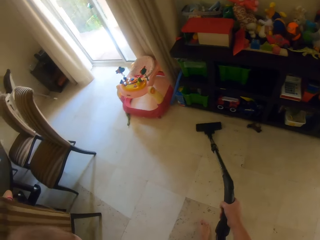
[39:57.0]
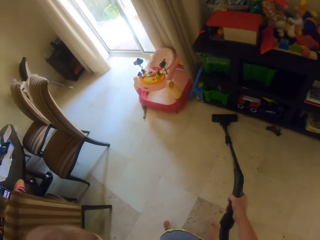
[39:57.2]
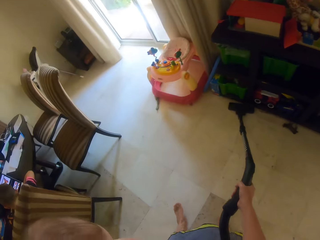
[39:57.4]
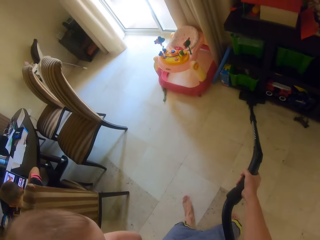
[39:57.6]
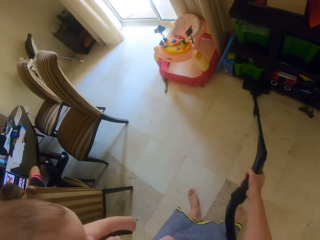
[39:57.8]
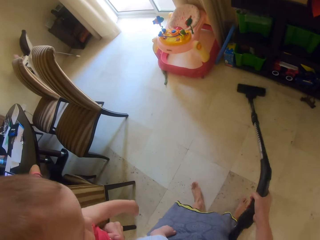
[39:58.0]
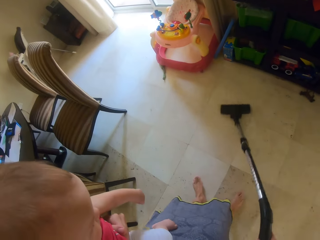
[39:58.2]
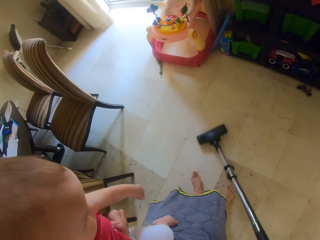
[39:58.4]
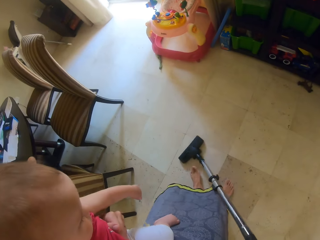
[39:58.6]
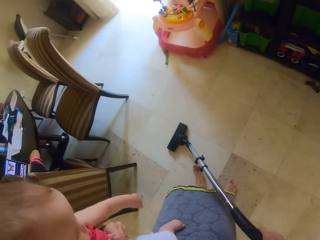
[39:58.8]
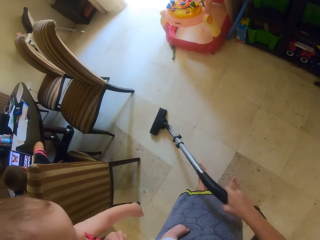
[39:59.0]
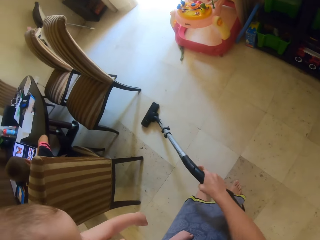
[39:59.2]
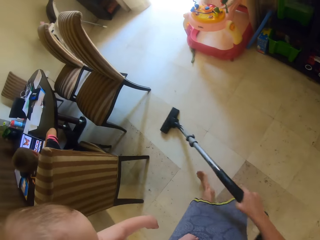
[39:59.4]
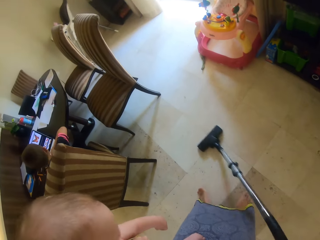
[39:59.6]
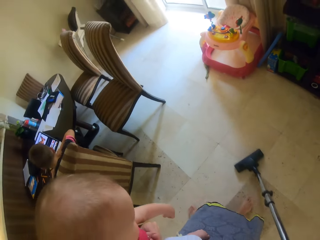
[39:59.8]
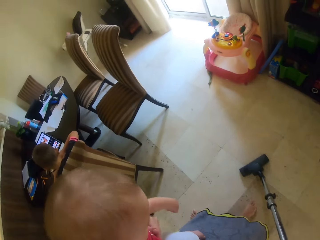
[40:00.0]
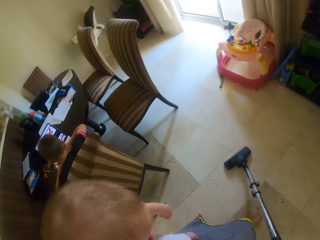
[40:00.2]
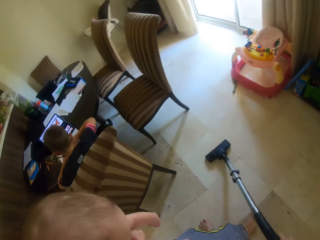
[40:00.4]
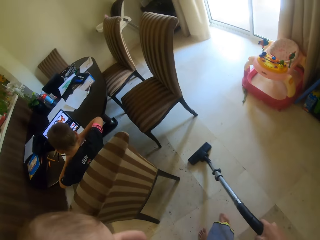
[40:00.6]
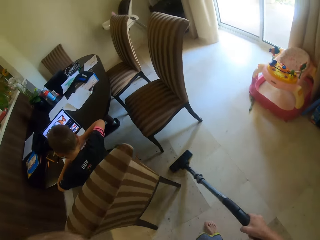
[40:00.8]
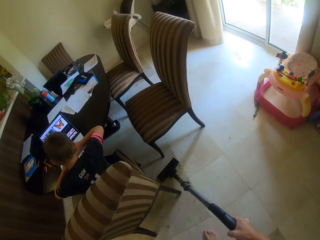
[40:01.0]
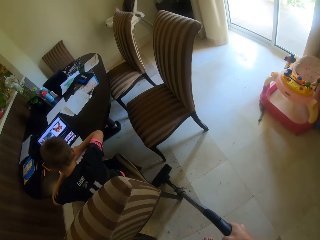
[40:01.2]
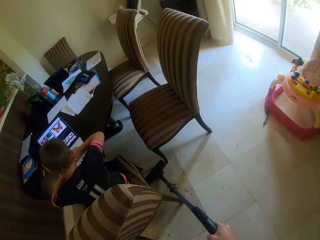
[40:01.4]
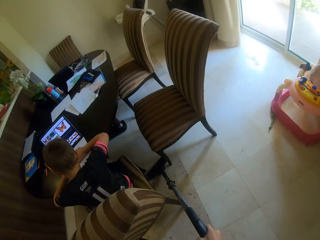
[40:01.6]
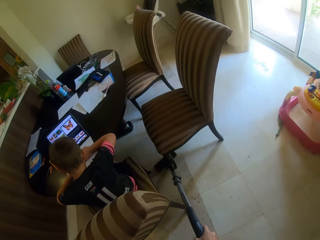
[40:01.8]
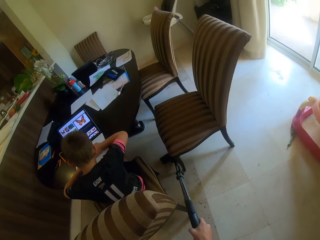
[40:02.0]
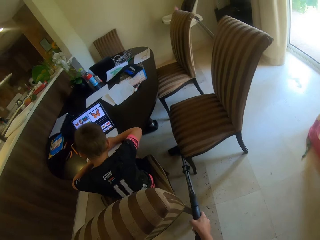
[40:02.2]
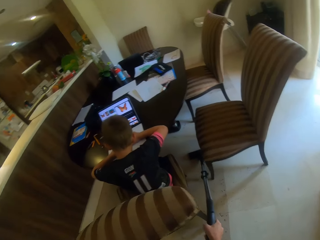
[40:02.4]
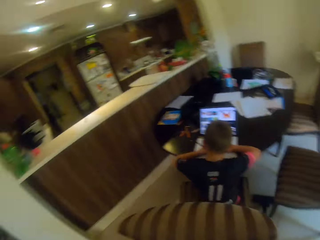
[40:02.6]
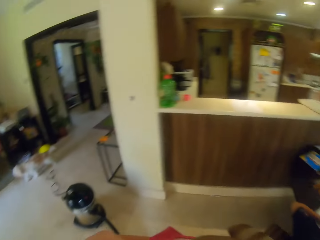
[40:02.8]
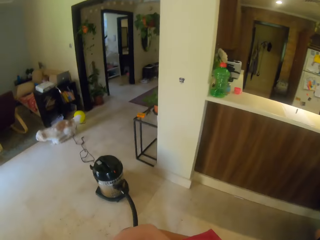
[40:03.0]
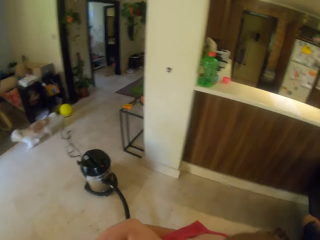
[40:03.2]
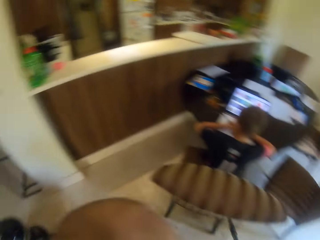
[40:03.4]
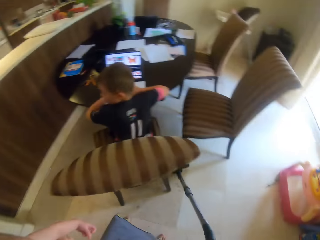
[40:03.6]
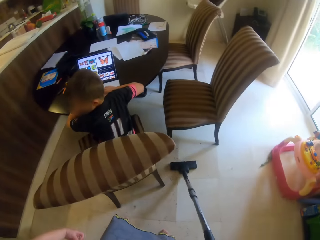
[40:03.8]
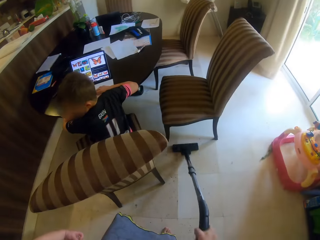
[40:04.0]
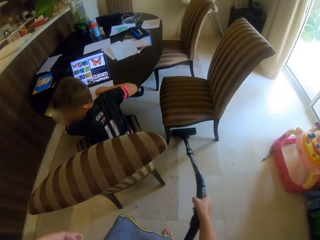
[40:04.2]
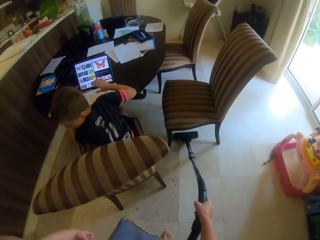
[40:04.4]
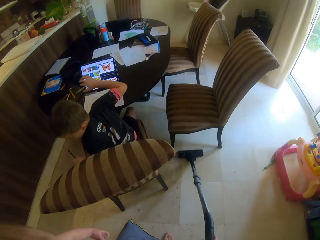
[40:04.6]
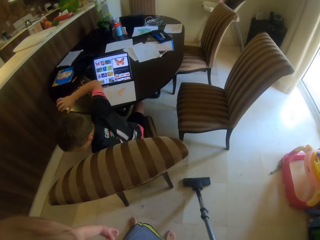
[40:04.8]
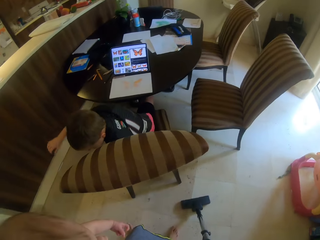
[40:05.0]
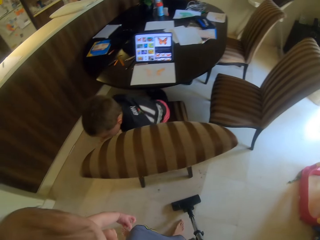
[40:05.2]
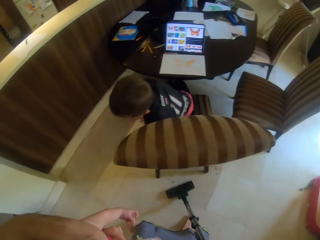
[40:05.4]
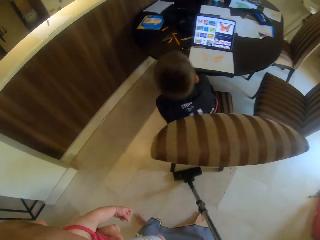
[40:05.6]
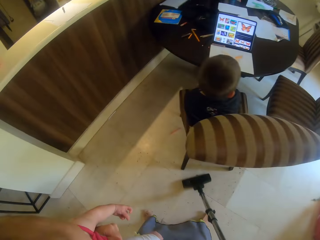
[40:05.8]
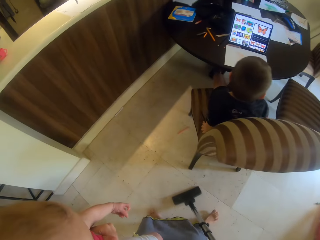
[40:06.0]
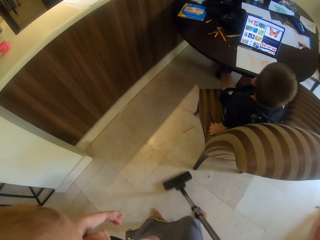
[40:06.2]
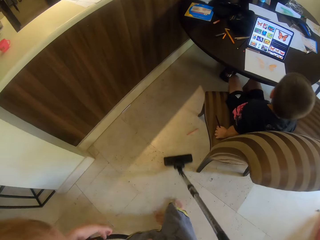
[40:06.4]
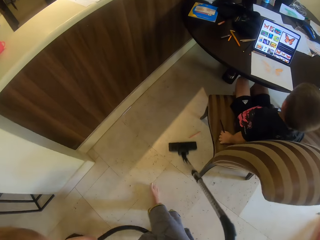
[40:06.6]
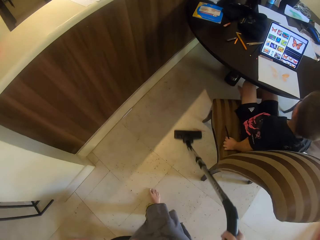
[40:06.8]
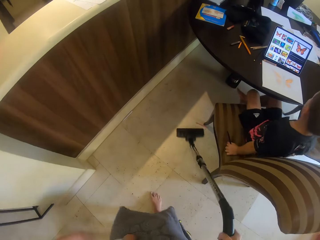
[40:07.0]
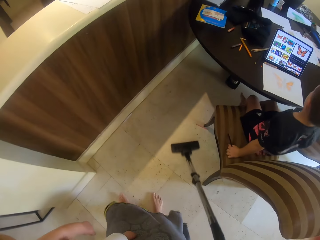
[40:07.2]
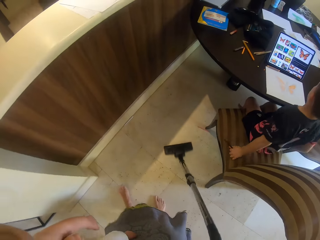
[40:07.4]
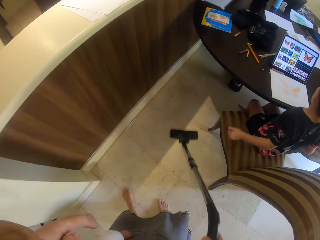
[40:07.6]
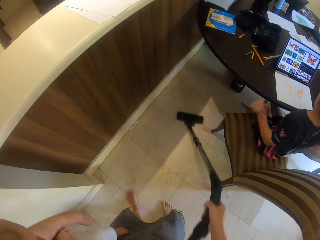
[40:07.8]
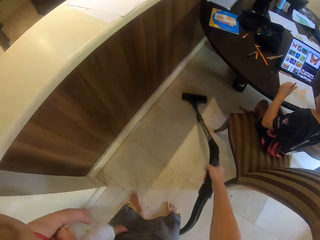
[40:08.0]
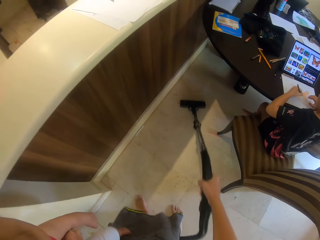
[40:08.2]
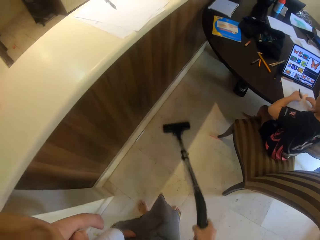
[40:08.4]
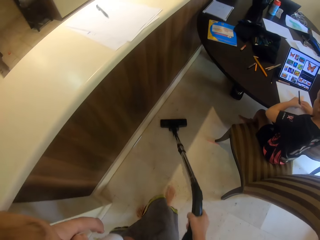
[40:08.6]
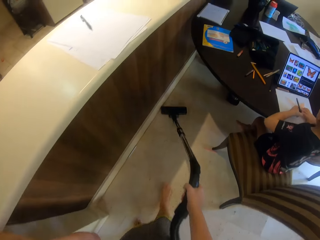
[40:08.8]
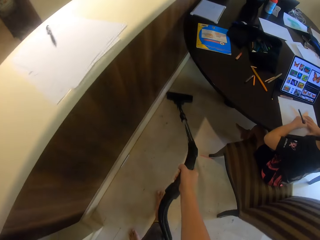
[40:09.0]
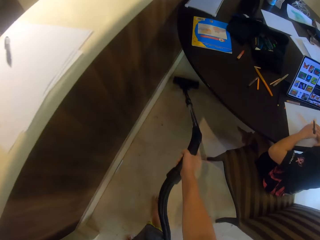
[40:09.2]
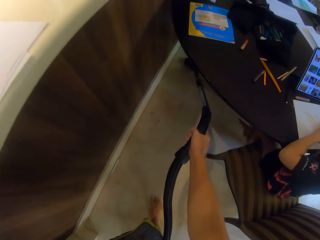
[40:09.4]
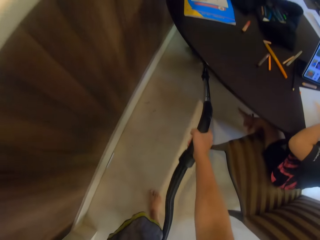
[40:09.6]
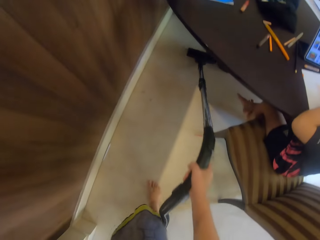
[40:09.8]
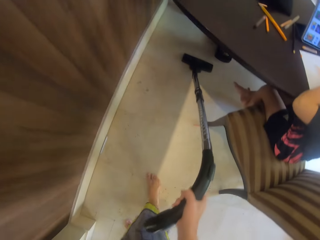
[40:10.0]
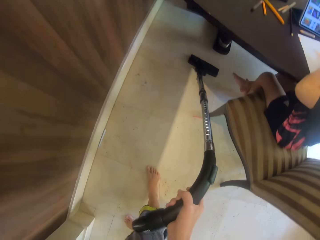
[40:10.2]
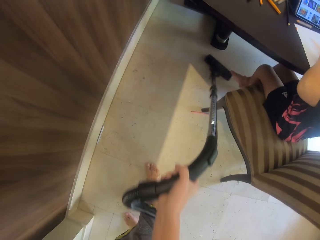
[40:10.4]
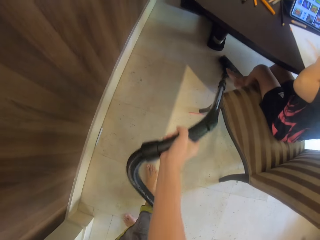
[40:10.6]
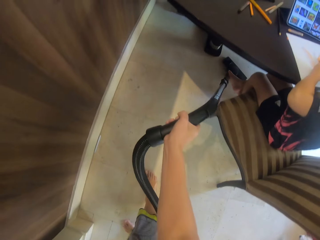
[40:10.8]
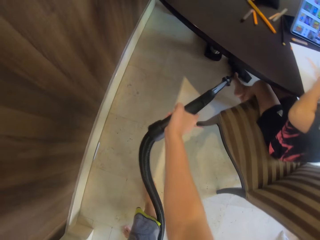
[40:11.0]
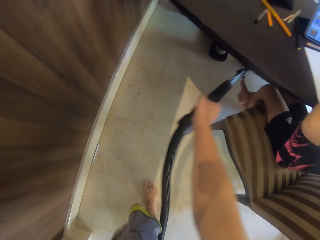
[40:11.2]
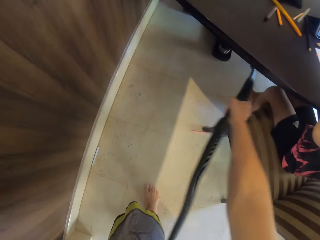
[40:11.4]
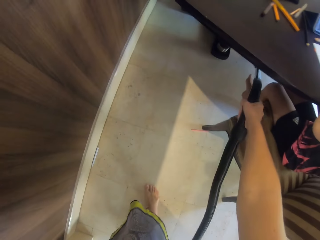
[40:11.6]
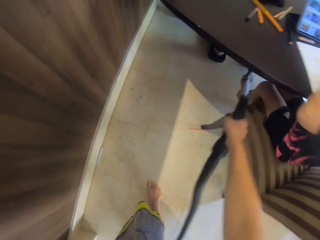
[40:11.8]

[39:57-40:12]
A child looks at the screen. The child looks at a cat. The camera wearer cleans using the vacuum cleaner. The child writes on the paper.

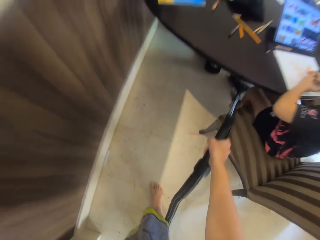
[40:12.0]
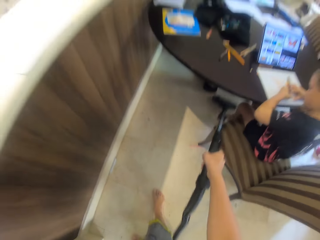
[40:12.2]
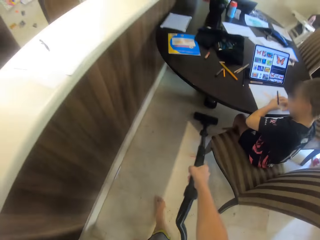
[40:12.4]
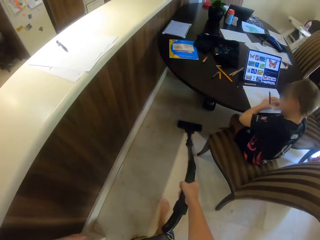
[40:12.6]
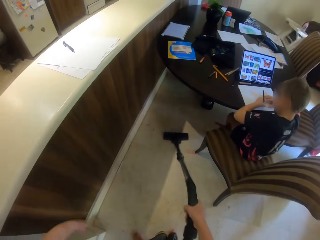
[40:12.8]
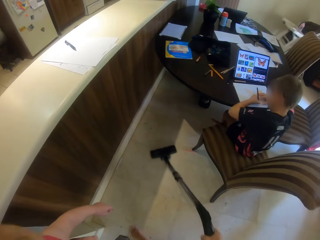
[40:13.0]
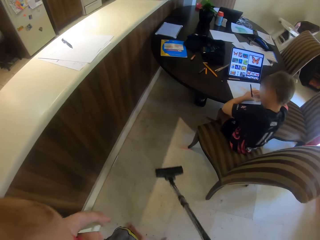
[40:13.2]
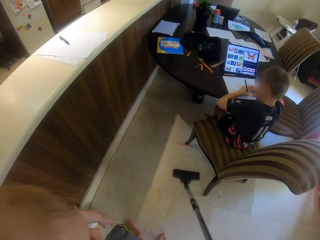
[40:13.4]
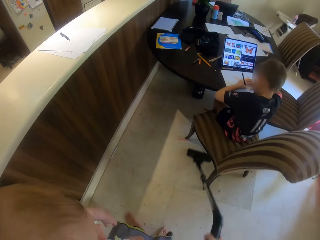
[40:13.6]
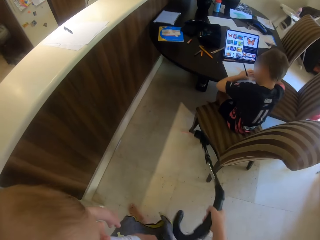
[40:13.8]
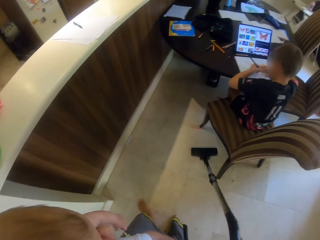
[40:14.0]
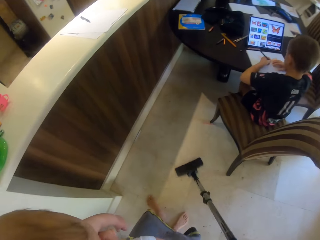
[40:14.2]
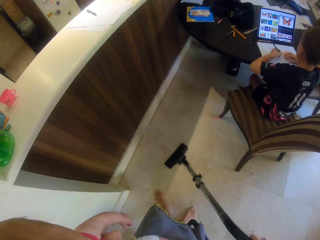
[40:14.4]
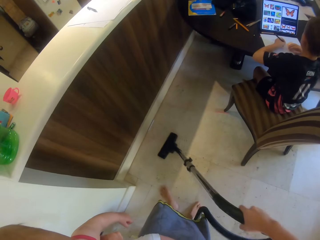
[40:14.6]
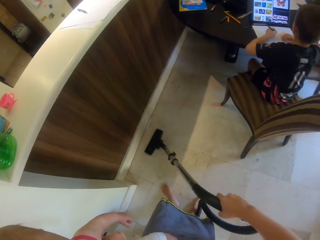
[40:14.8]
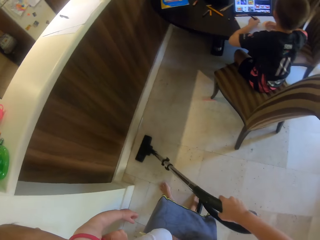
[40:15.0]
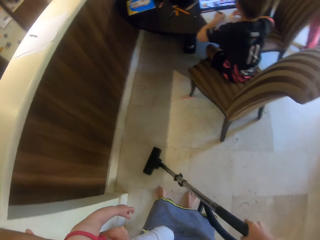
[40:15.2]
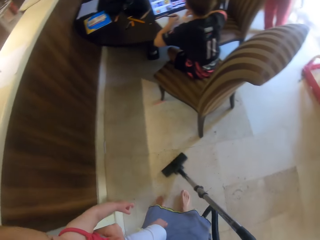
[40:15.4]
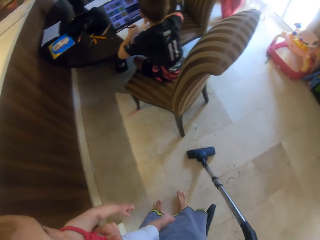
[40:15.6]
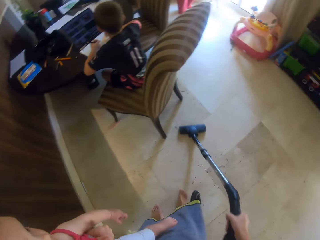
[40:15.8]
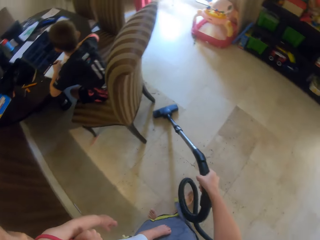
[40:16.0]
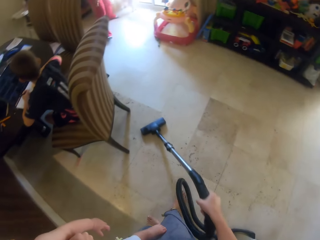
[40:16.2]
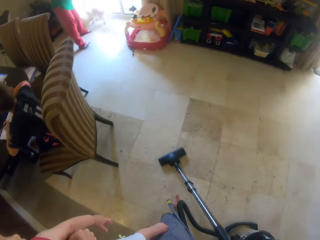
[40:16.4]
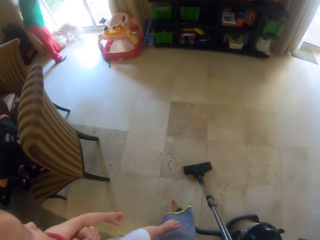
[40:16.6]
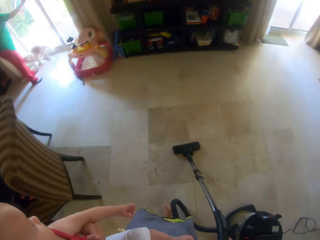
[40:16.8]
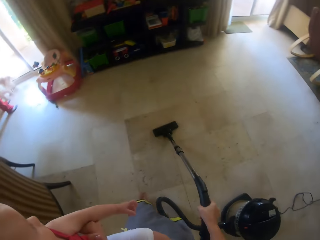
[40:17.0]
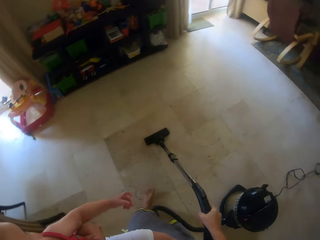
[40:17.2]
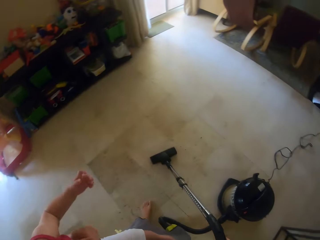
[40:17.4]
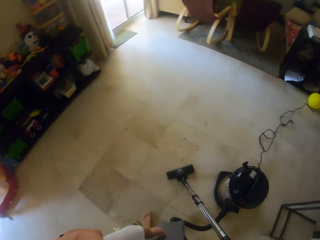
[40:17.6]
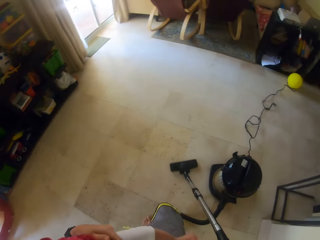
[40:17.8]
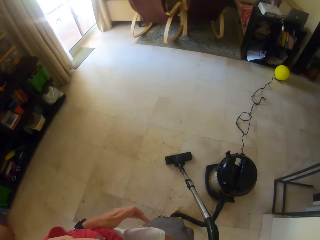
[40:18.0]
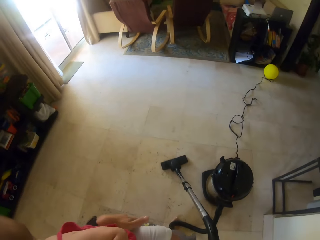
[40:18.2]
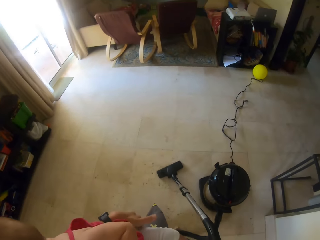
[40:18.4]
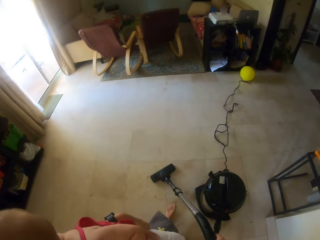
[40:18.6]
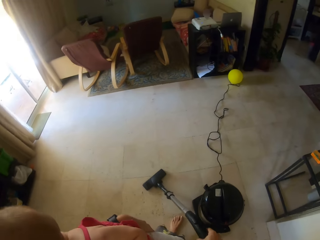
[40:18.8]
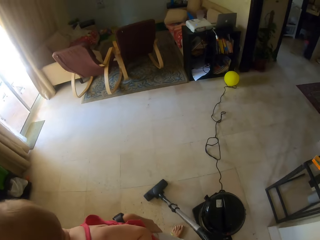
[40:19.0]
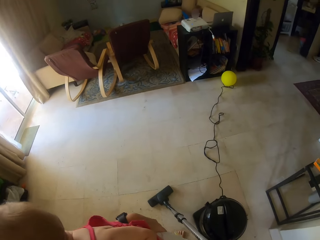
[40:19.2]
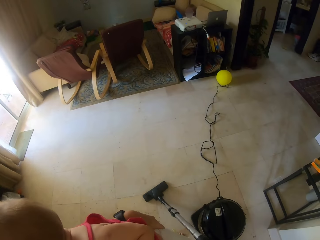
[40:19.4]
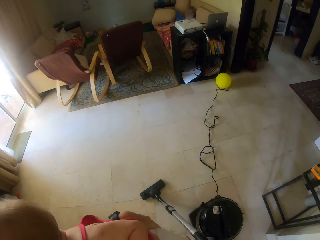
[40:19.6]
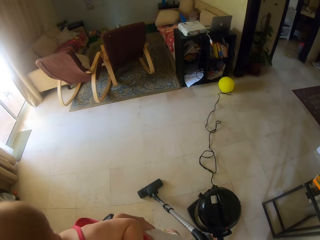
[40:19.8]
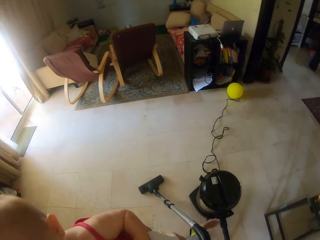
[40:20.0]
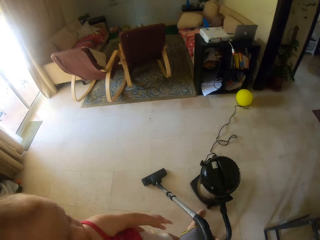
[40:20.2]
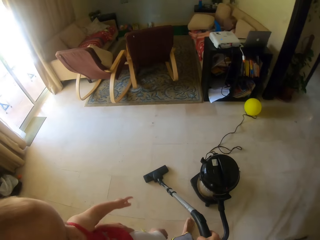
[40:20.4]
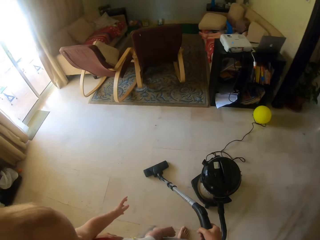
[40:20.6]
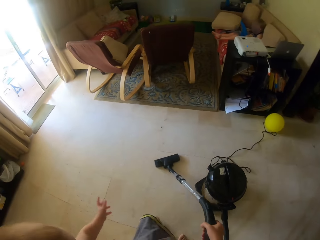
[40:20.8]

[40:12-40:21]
The camera wearer turns around. A woman moves around. The camera wearer cleans using the vacuum cleaner. They push the vacuum cleaner with the right leg.
